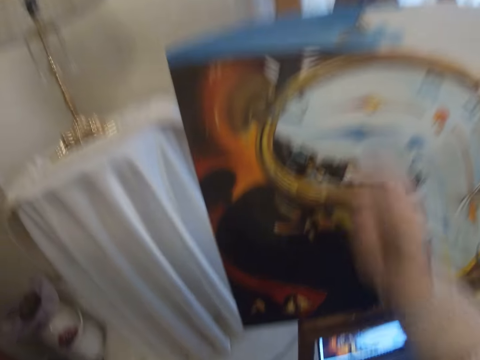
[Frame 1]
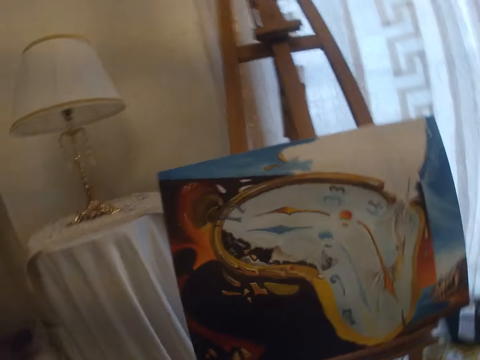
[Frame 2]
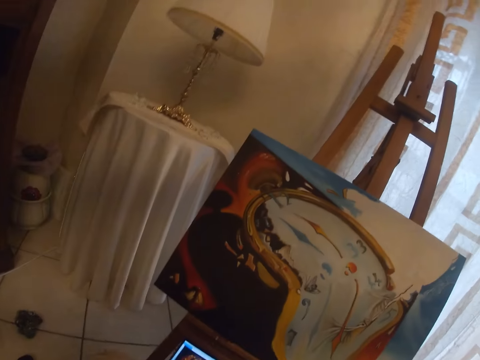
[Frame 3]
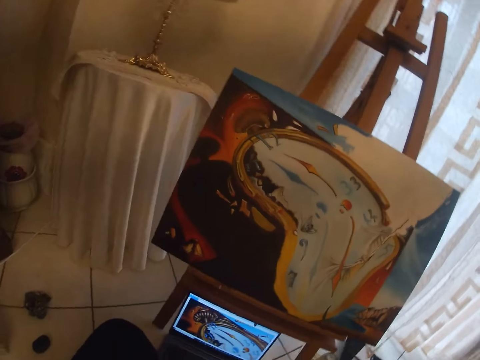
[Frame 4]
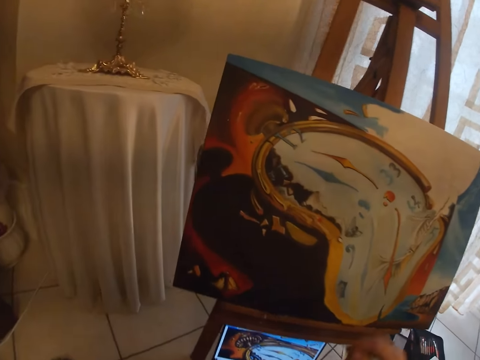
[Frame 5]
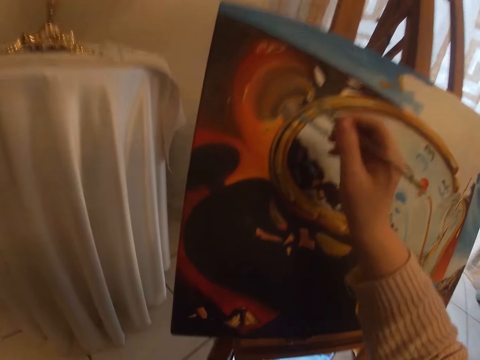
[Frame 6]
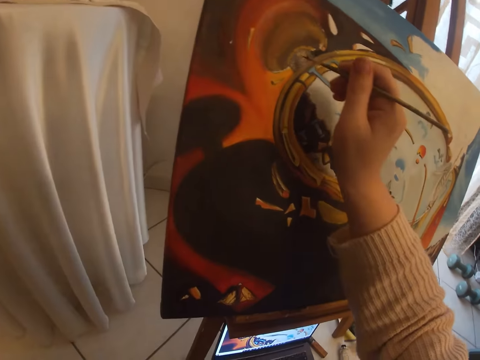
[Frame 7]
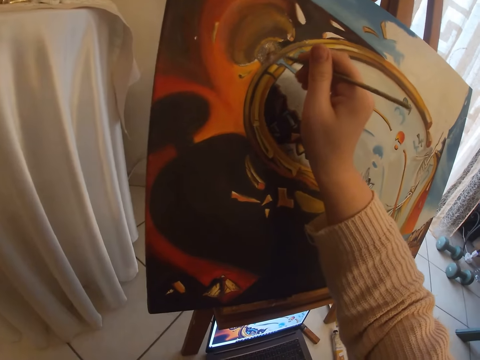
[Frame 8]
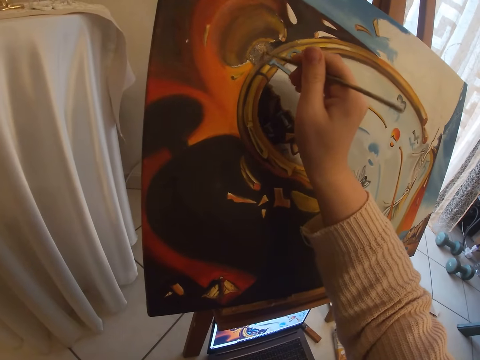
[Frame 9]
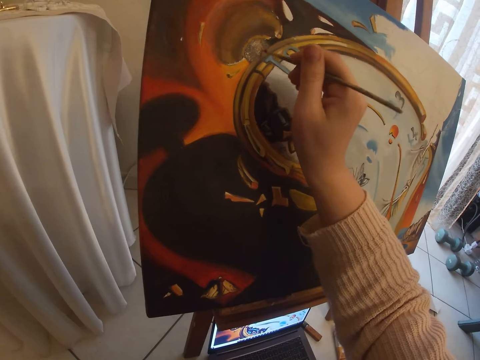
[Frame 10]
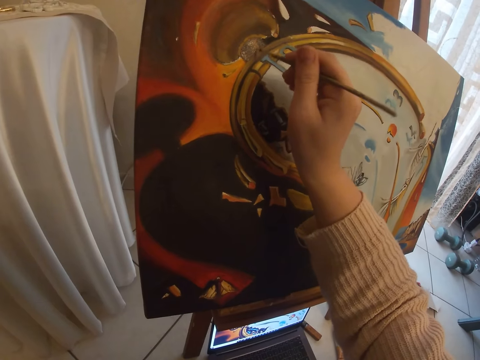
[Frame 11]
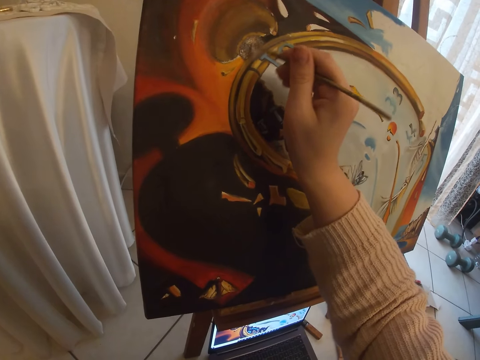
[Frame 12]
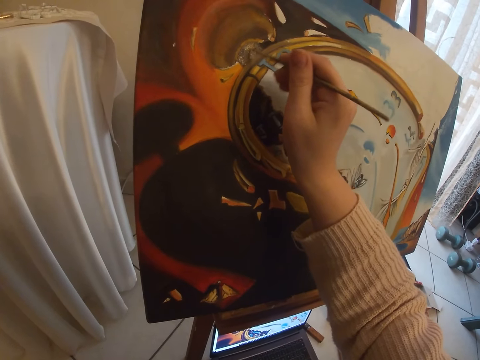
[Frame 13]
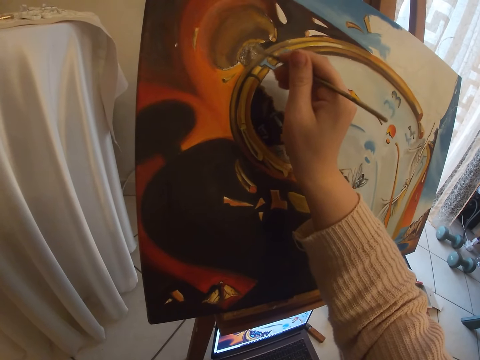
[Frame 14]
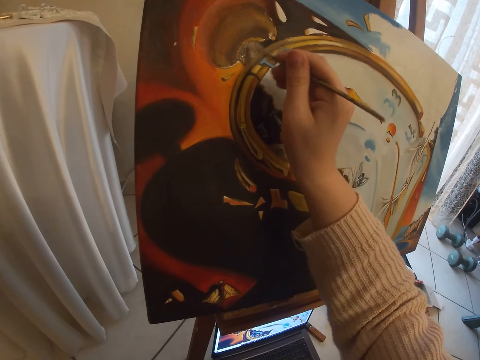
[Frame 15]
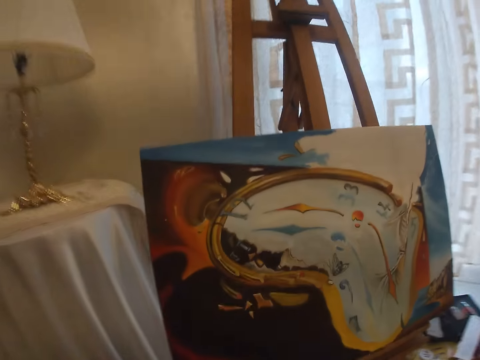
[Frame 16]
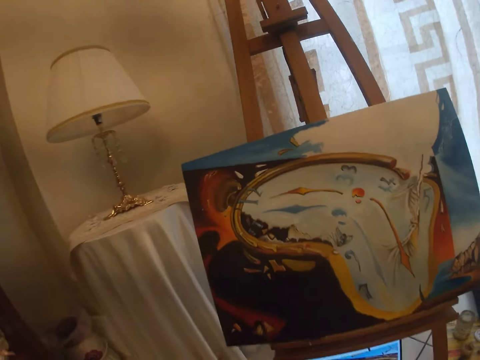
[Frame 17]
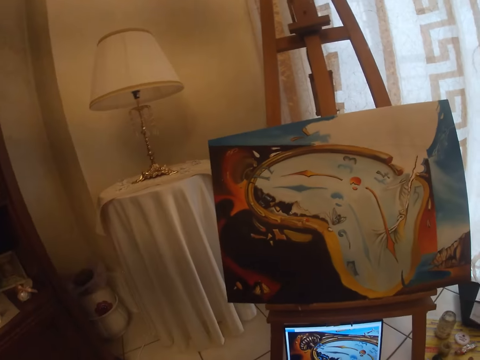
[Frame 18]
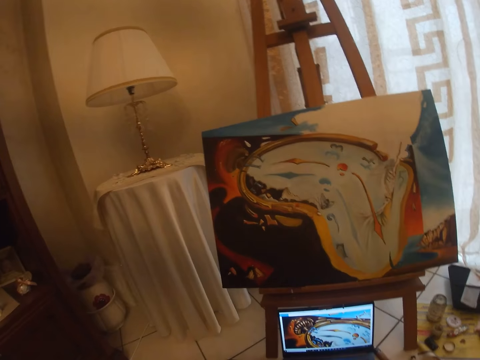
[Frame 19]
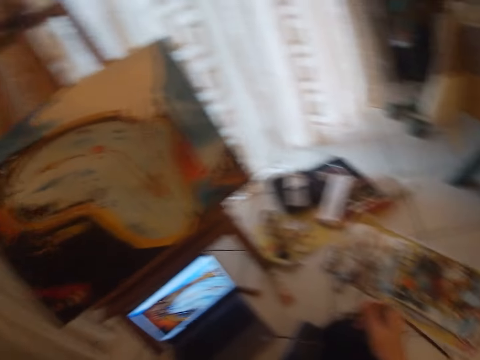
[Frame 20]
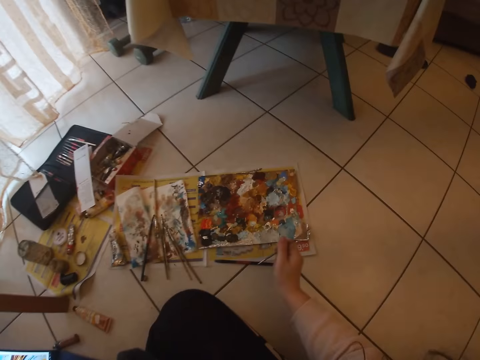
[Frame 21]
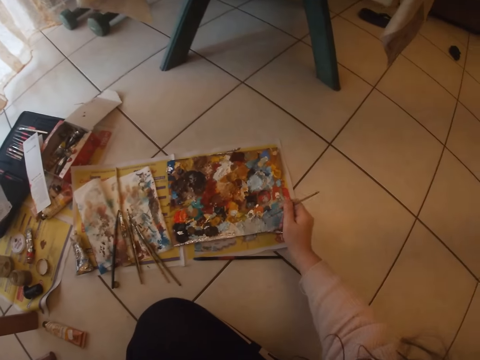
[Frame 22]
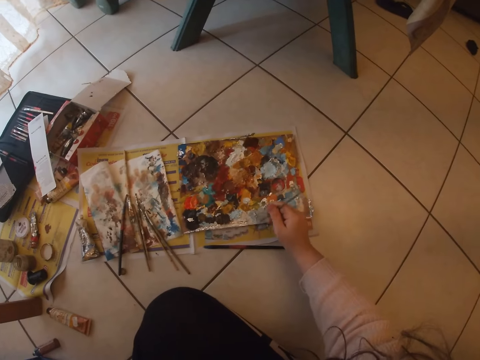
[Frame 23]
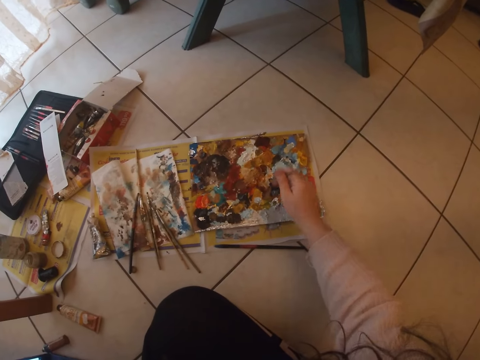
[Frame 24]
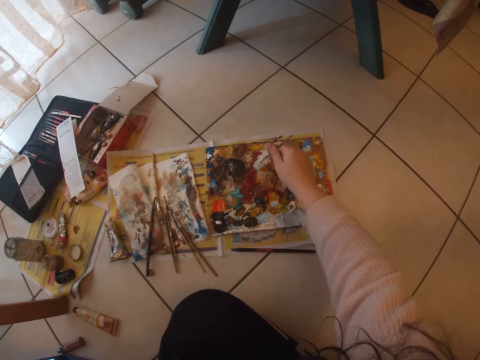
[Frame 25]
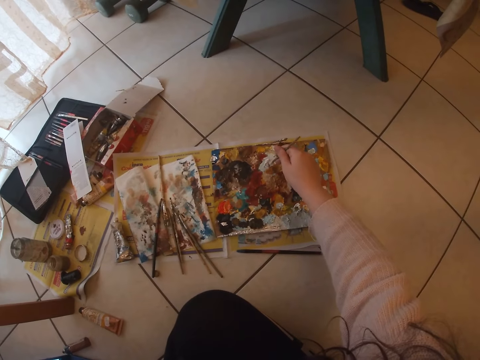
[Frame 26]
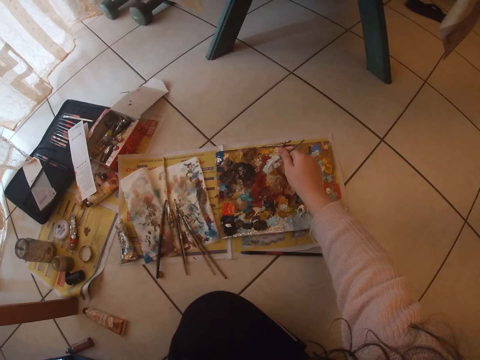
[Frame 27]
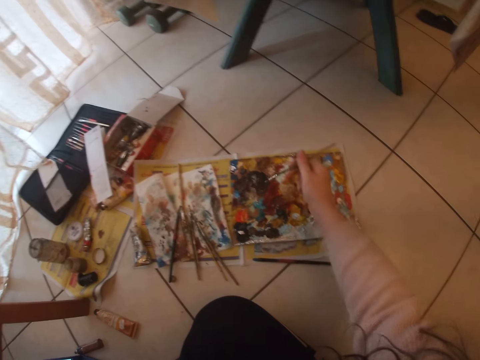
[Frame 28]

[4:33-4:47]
The camera wearer picks paint from the paint board with the brush in her right hand.

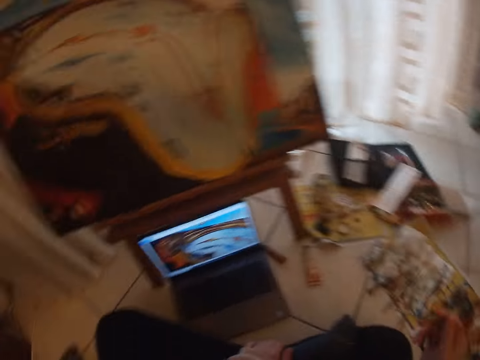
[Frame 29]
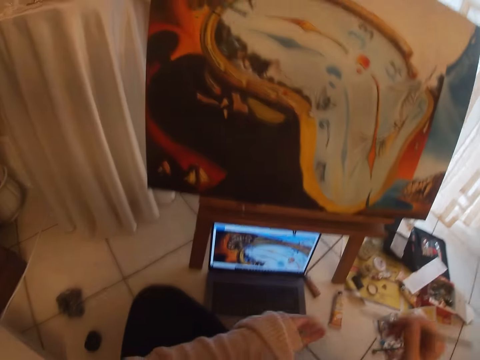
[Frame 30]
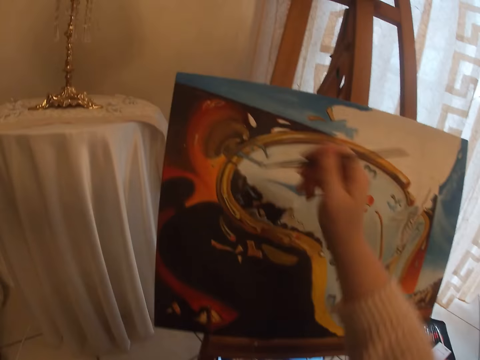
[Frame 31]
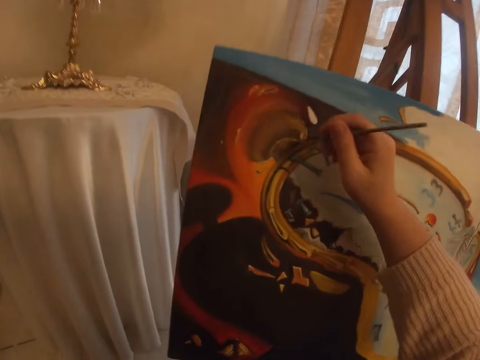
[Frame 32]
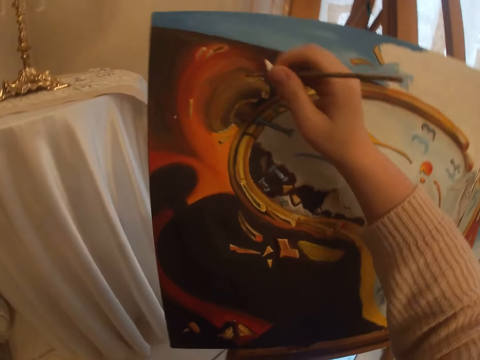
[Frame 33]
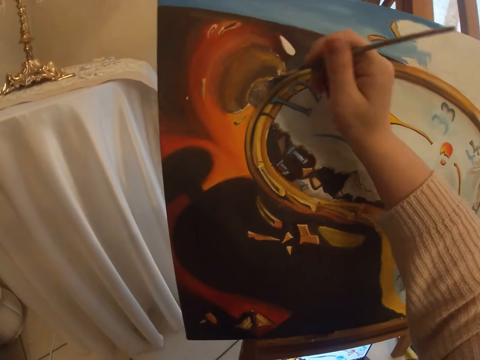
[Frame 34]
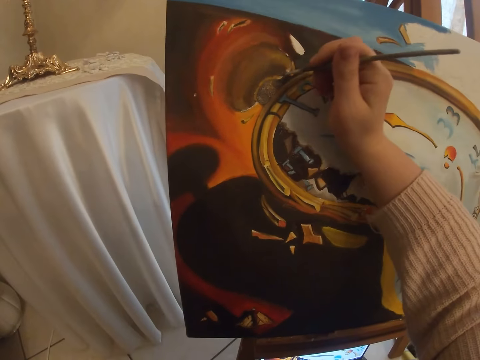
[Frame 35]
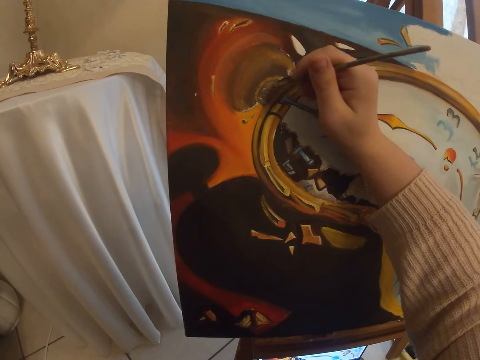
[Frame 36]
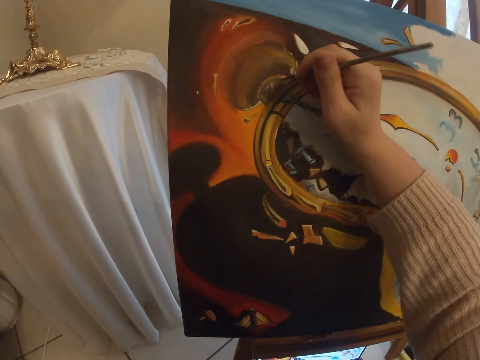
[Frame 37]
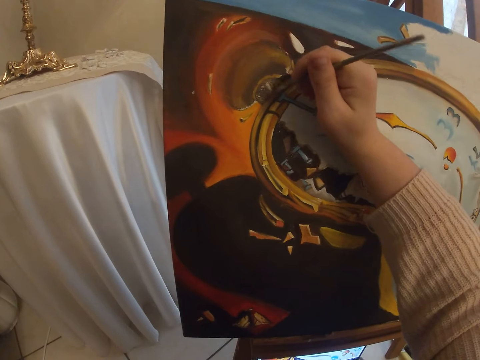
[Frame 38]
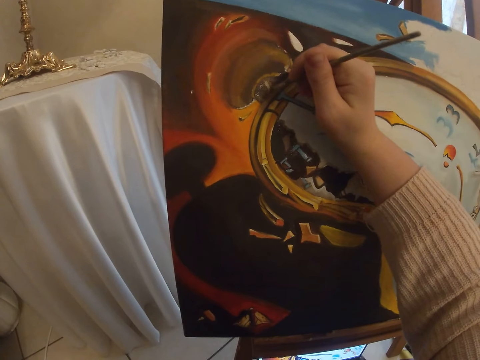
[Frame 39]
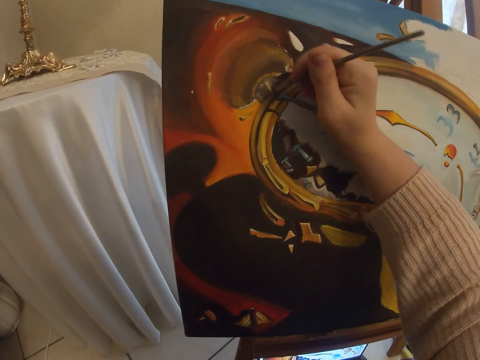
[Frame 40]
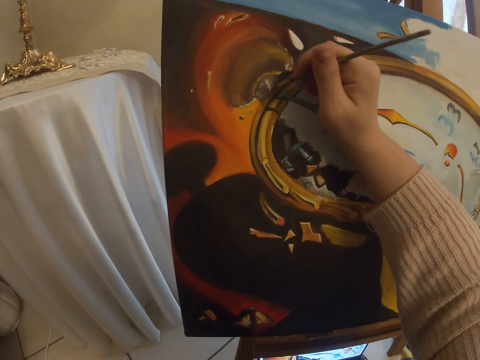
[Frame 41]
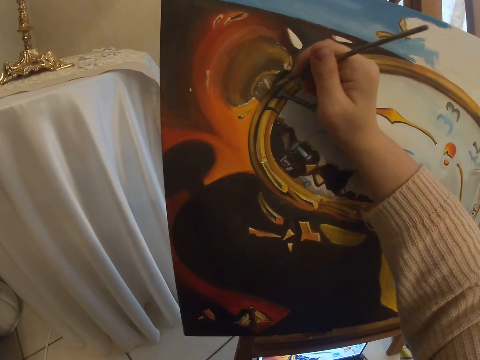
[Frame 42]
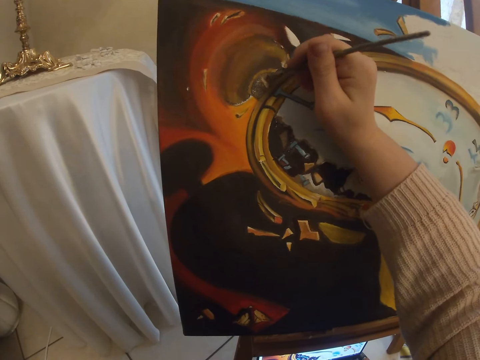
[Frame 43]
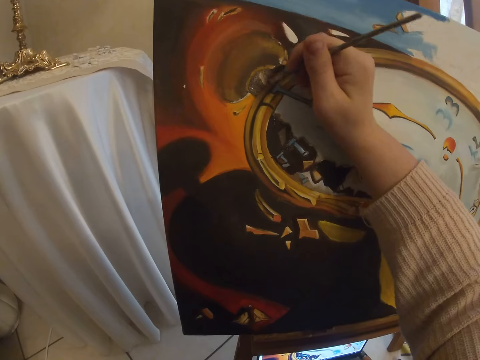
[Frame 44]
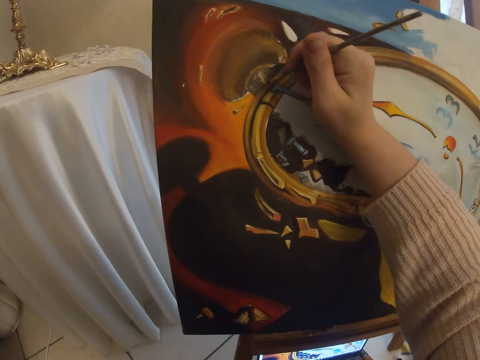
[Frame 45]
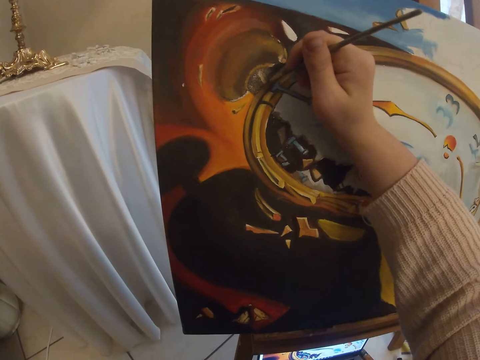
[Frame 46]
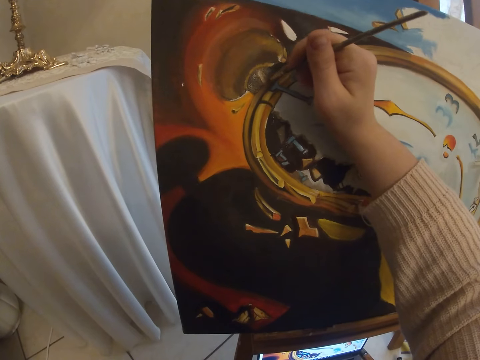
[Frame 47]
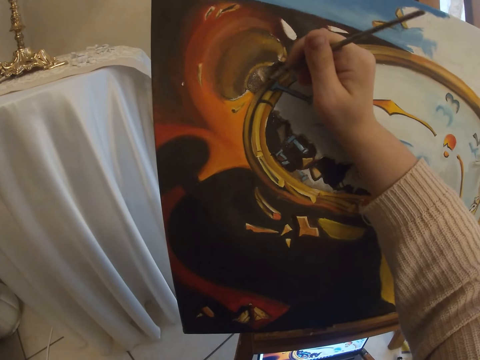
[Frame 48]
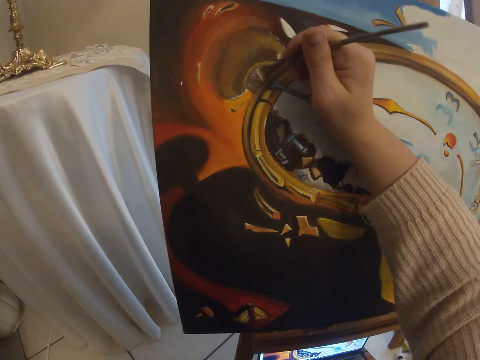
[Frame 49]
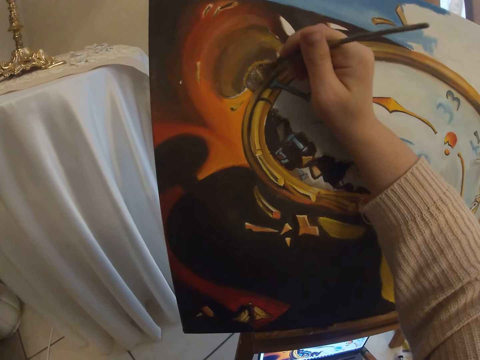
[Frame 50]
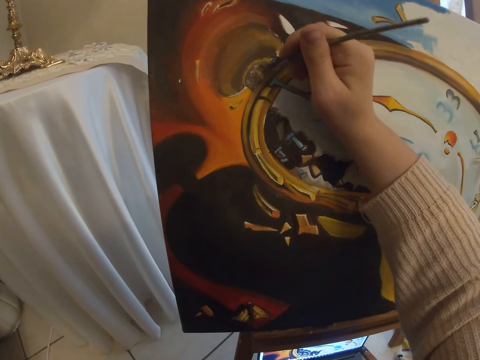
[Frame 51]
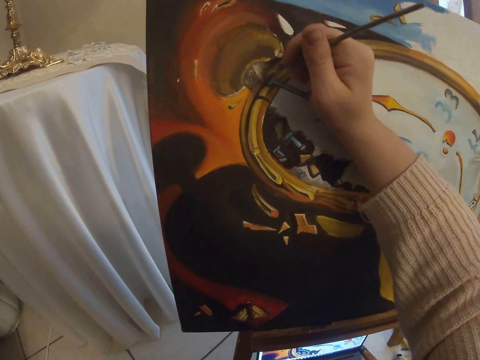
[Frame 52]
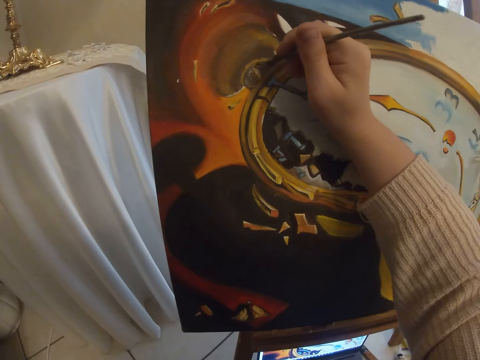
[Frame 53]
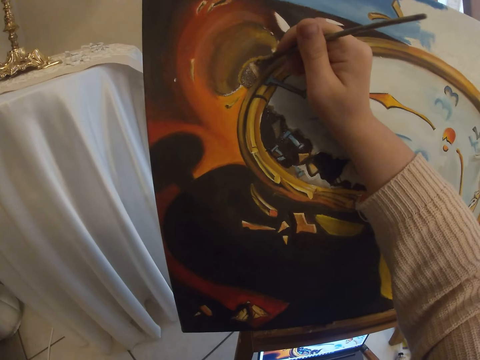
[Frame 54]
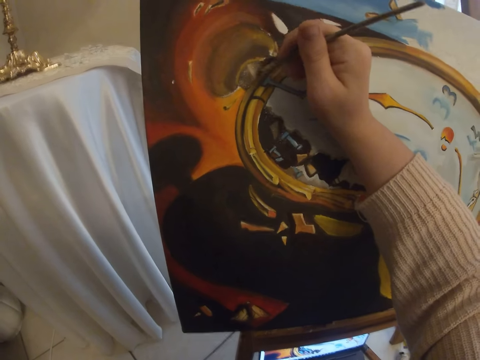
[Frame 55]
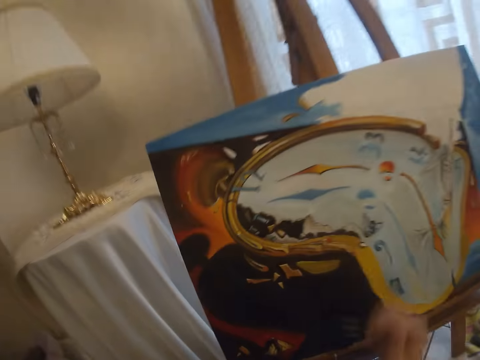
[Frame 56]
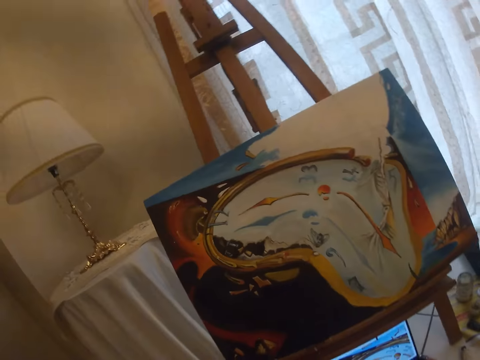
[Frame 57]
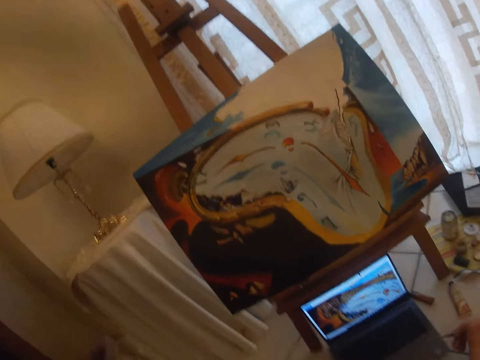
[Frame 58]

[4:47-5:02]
The camera wearer paints with the paint brush on the art work on the canvas.
